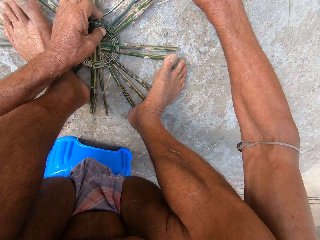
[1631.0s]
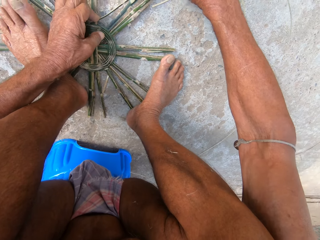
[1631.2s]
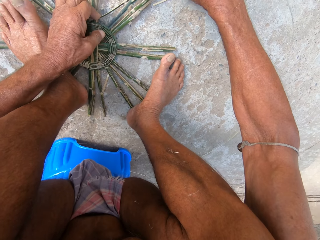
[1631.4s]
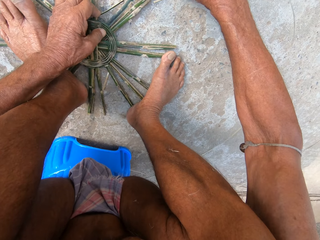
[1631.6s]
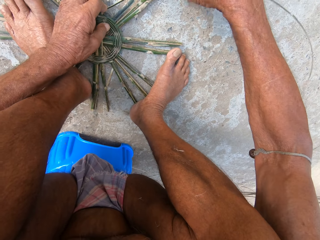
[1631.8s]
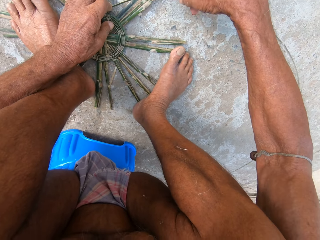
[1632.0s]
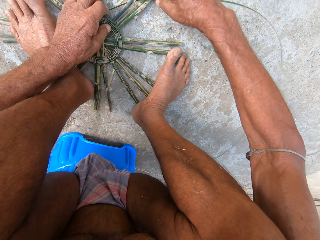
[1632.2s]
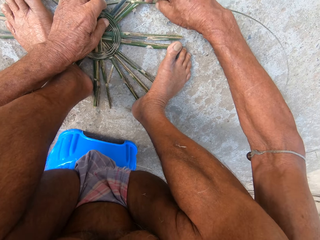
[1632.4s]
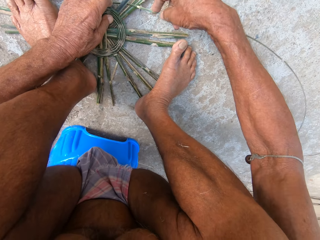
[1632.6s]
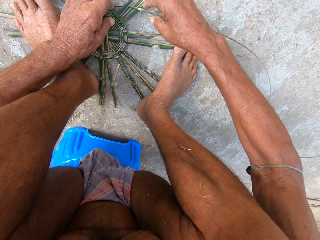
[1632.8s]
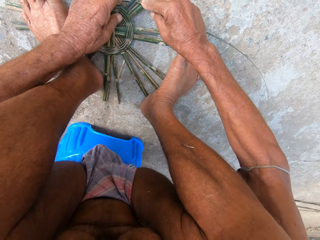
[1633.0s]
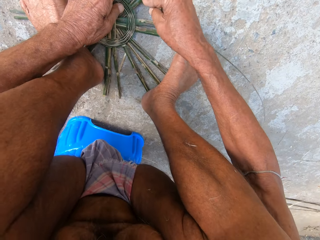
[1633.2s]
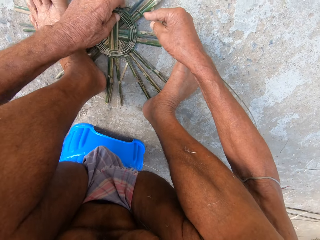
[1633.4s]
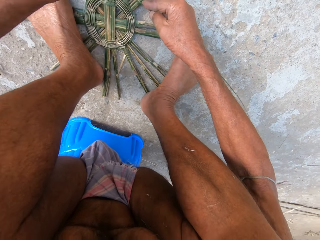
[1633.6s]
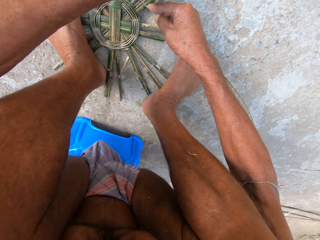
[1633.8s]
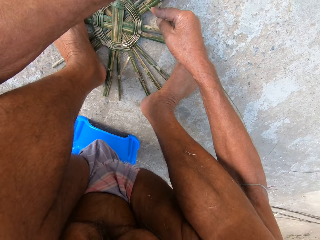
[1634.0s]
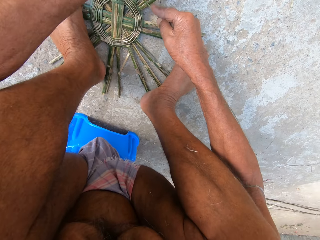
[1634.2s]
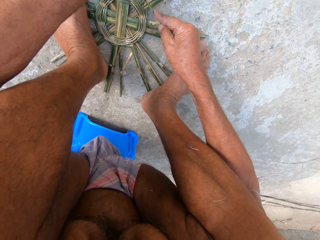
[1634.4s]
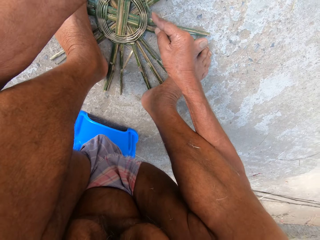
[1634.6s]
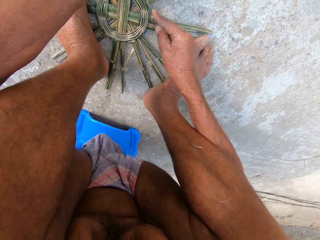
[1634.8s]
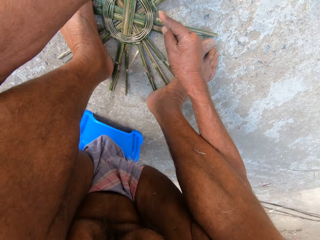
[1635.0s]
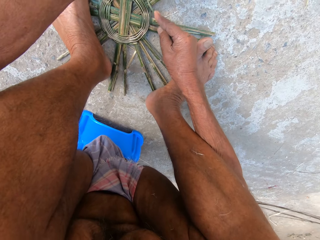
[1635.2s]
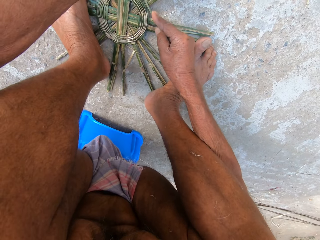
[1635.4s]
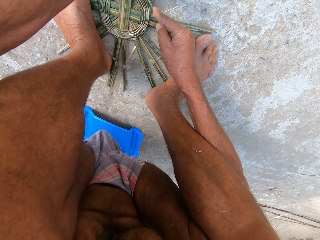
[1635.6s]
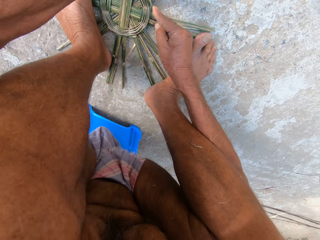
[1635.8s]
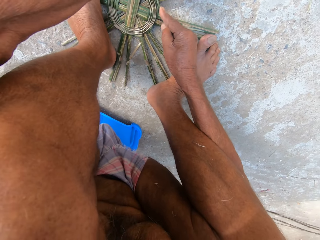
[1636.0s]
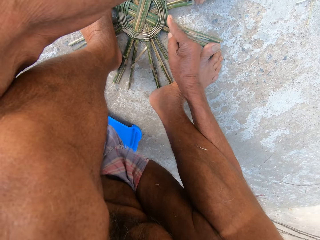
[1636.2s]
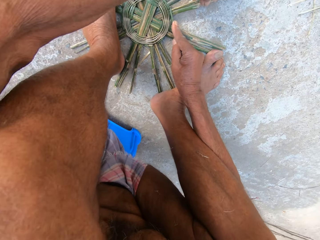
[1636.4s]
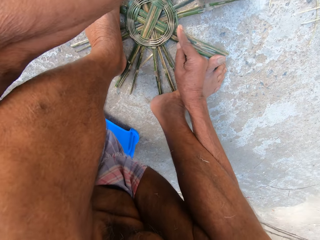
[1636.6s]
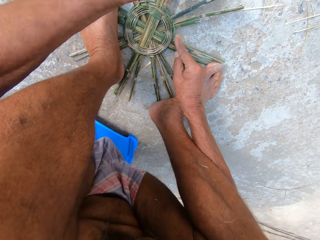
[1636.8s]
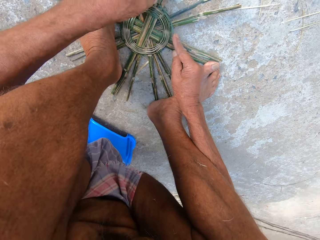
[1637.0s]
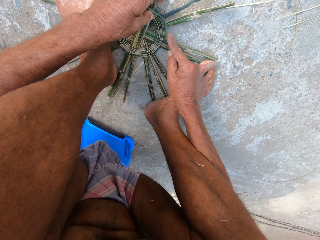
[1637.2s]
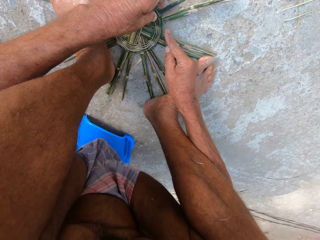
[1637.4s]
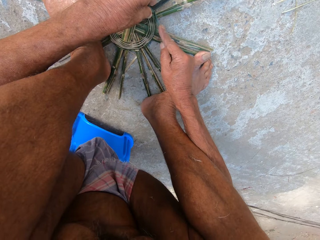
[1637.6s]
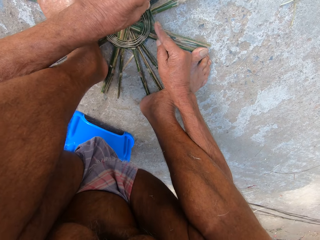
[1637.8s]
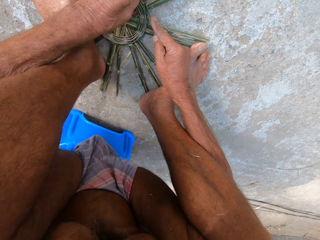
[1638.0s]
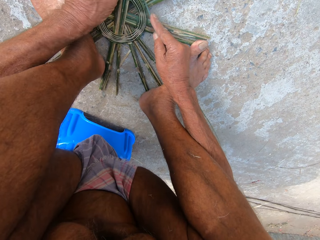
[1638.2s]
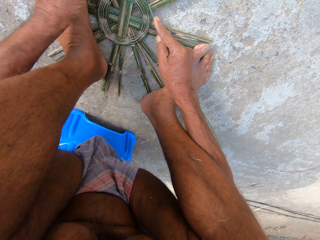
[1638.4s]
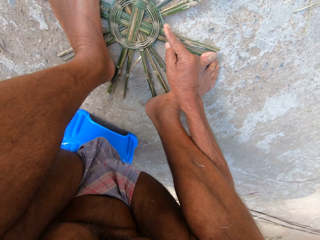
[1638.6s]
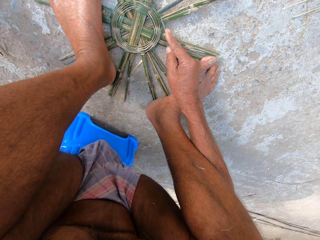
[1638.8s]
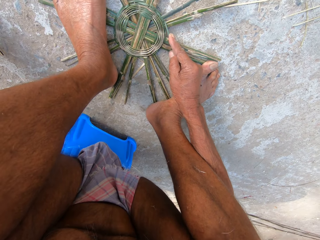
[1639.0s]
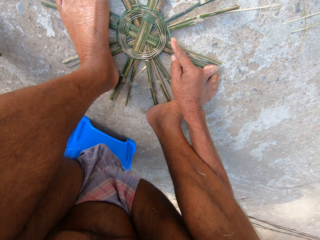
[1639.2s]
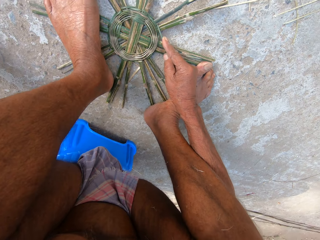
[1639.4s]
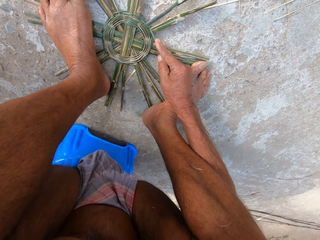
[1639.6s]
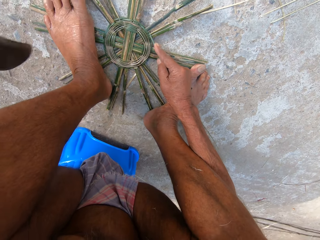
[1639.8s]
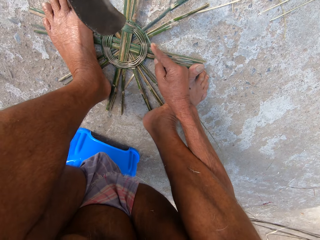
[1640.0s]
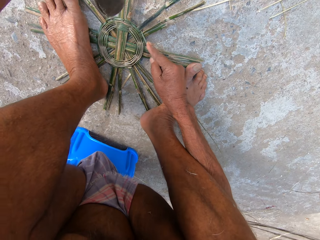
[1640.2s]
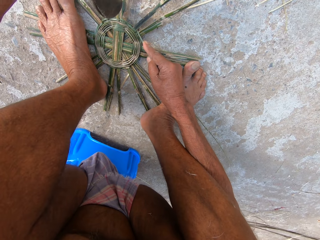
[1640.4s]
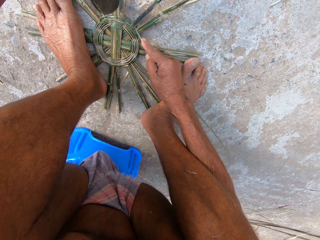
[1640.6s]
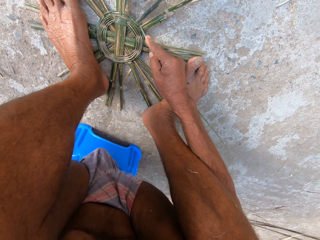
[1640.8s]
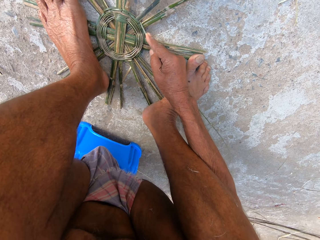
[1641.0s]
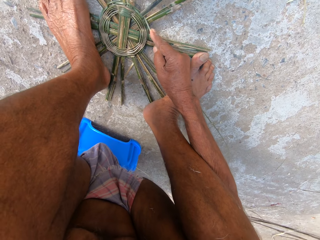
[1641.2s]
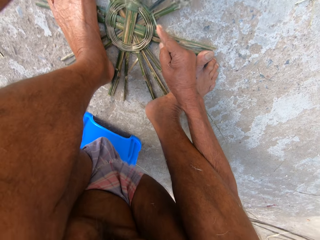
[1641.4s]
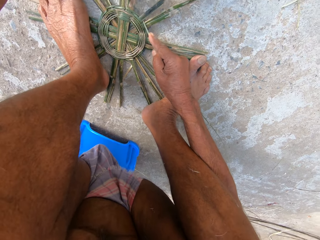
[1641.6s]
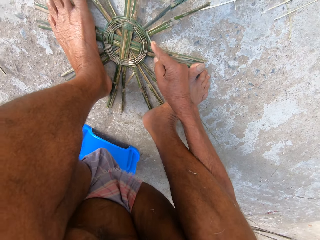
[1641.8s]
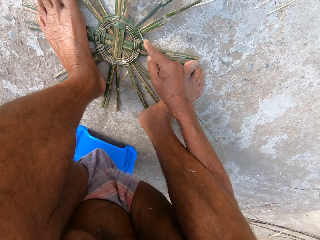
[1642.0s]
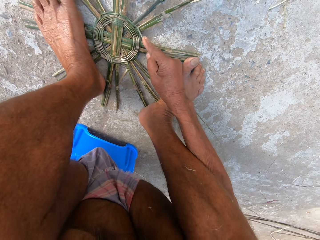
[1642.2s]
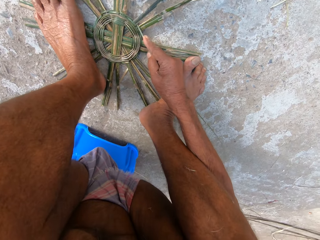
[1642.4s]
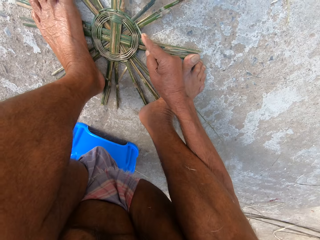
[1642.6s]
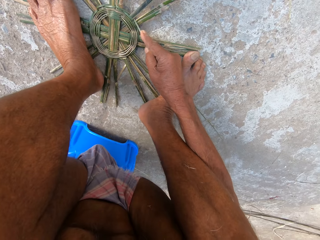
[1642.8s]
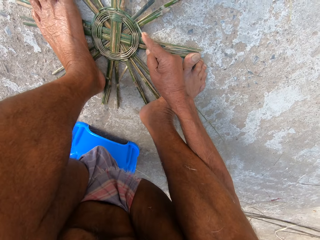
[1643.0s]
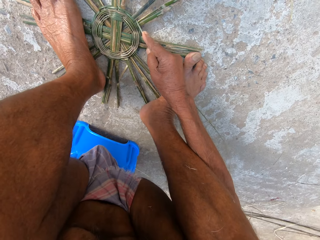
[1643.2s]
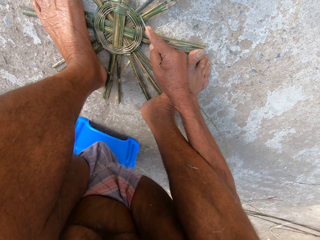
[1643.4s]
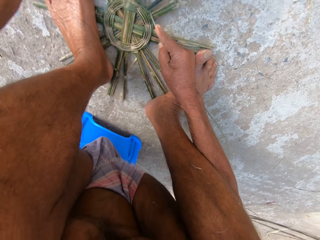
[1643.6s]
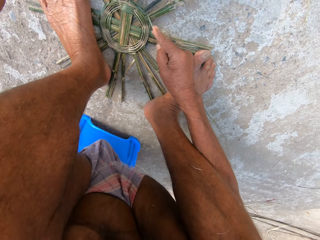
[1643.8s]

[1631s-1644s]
The camera wearer weaves the bamboo strips on the ground with both hands. He picks a machete from the floor with his left hand. He hits the bamboo basket on the floor with the machete in his left hand.

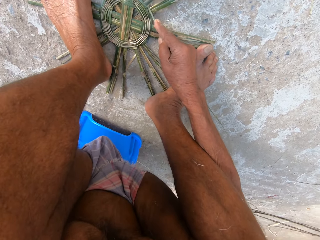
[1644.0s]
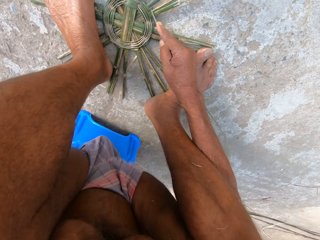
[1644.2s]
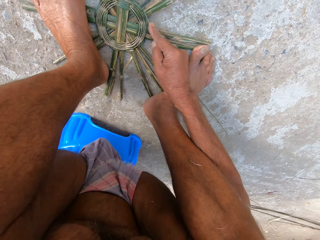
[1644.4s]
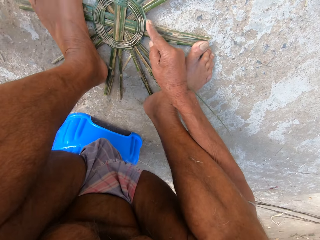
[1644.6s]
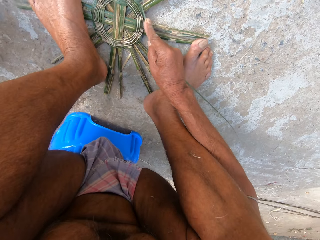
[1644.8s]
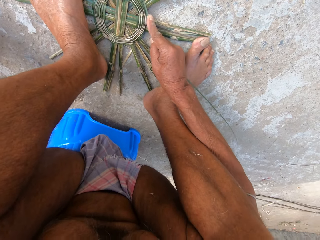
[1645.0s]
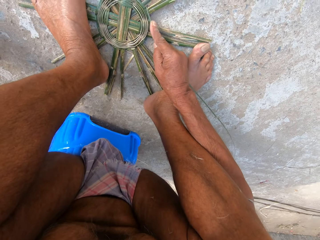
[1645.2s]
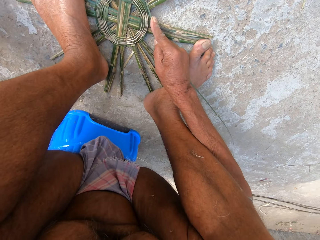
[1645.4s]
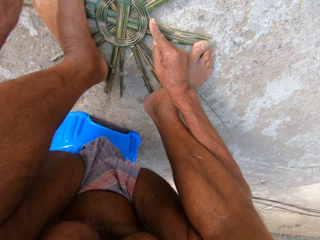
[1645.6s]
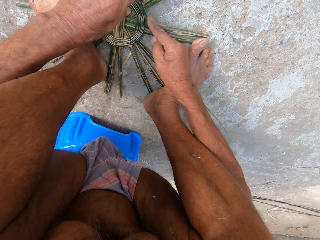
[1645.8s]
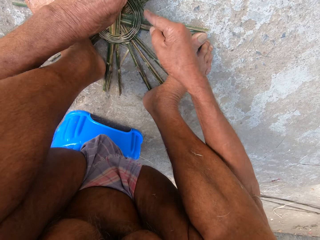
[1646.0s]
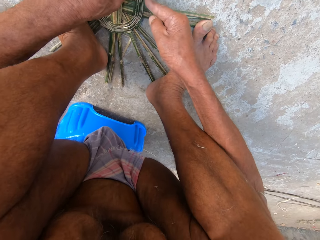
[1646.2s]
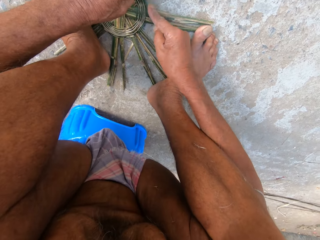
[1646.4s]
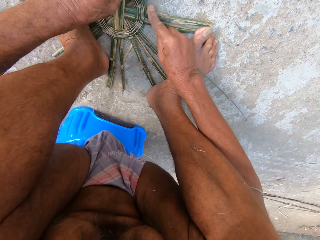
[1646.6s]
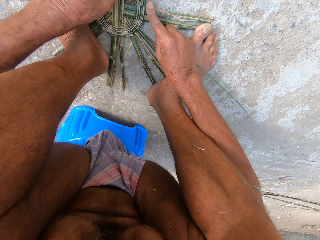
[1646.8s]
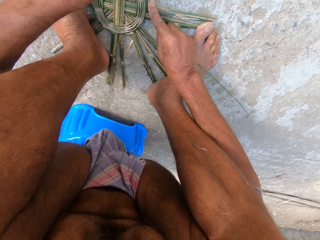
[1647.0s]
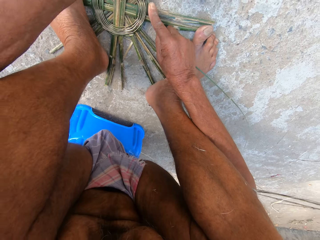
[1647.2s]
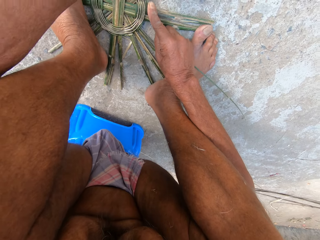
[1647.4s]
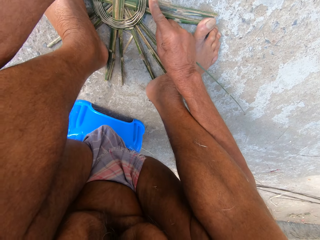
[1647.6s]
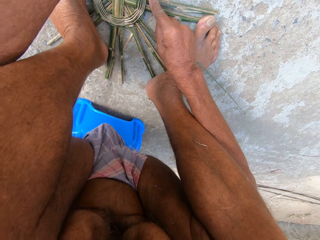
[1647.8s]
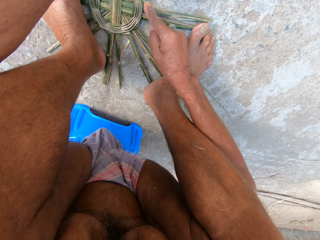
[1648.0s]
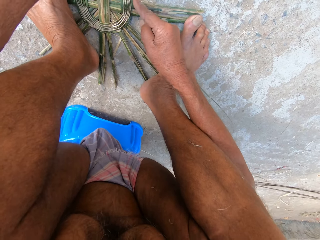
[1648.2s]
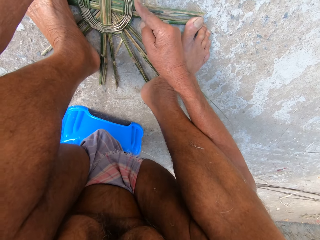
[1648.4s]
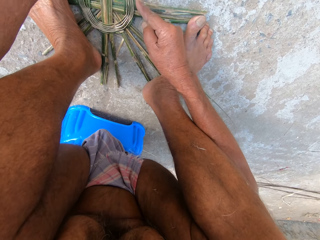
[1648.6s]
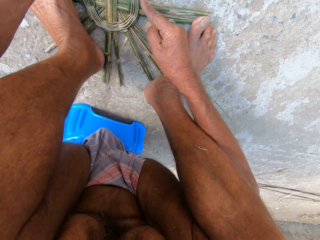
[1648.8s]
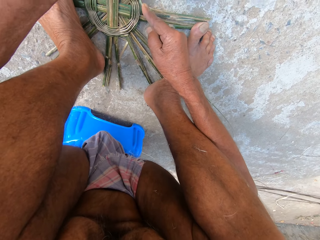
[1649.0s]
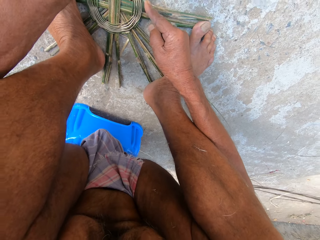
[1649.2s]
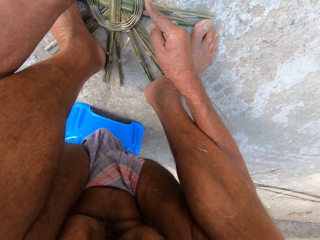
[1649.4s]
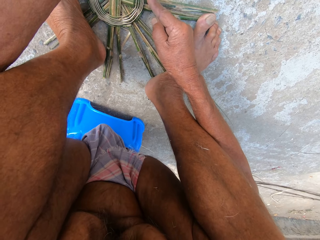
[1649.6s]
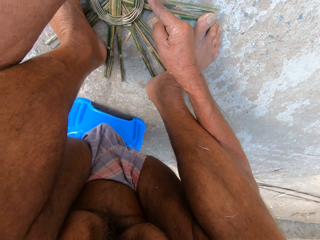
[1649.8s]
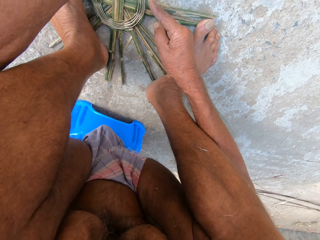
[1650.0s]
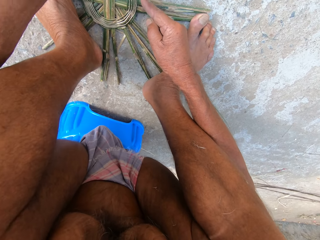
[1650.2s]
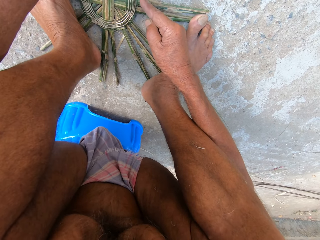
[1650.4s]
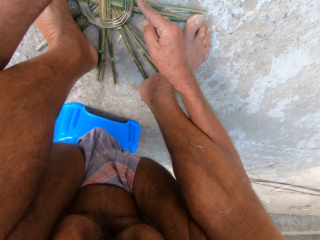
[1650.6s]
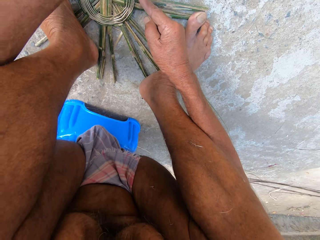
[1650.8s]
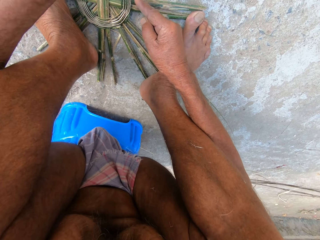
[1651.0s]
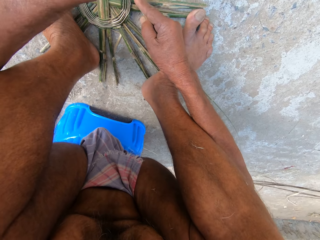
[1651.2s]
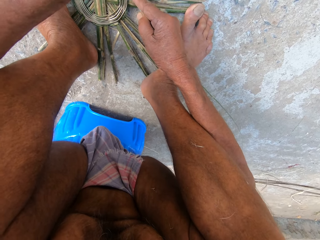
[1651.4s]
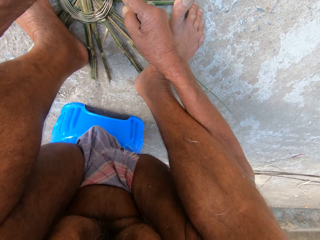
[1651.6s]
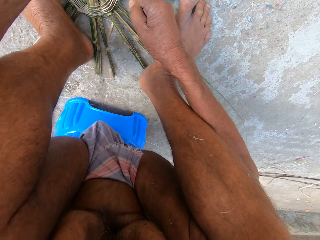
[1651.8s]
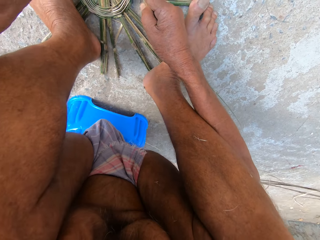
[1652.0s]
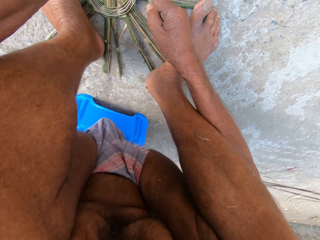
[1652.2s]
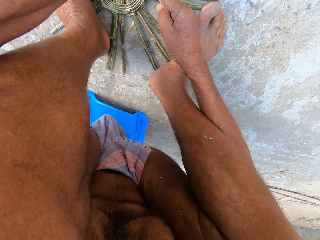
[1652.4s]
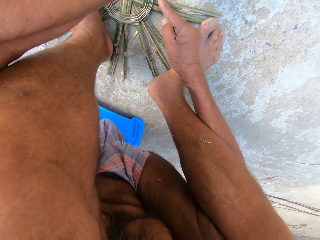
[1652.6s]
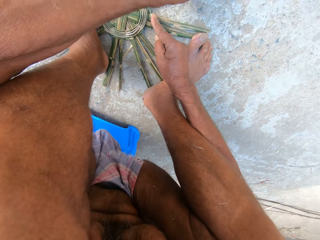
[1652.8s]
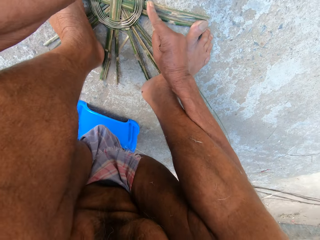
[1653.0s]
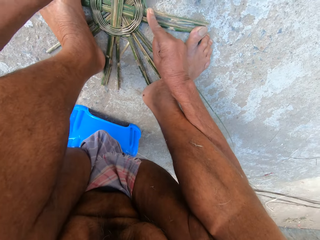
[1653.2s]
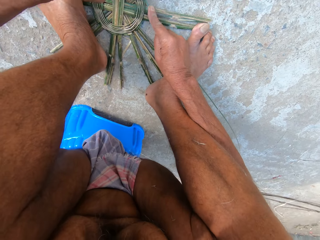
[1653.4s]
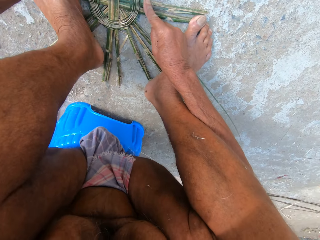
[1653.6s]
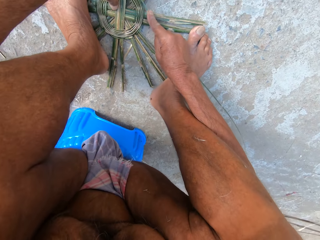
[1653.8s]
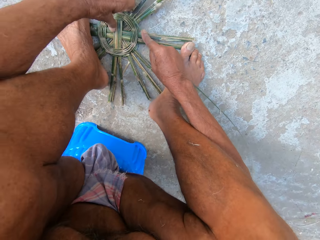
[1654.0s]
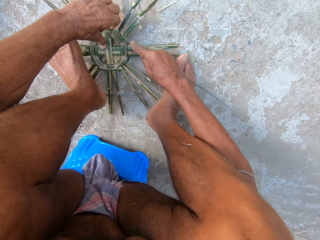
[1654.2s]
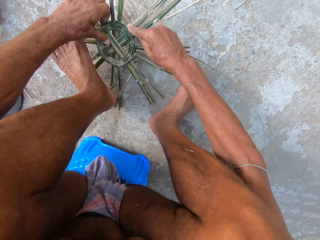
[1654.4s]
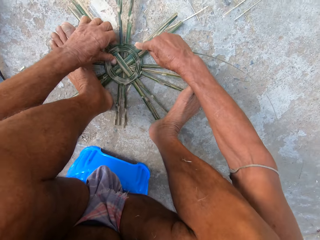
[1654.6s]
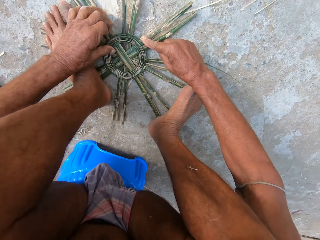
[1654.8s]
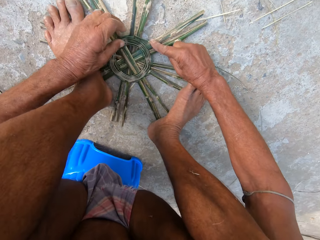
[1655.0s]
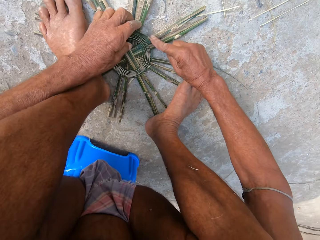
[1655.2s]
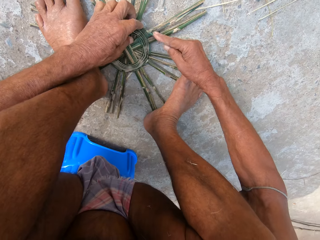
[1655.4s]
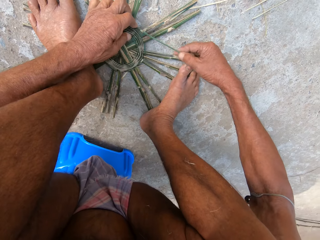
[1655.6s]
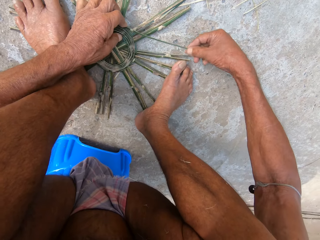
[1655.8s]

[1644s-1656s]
The camera wearer drops the machete on the floor with his left hand. He weaves the bamboo basket on the floor with both hands. He turns the bamboo basket on the floor with his left hand.
